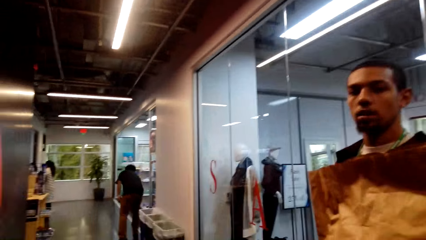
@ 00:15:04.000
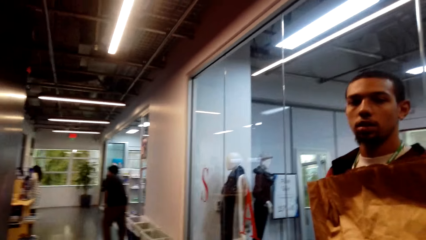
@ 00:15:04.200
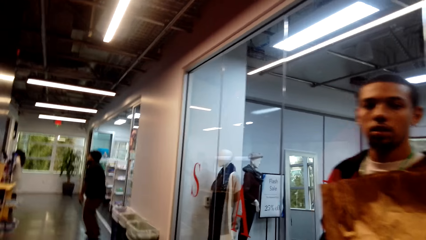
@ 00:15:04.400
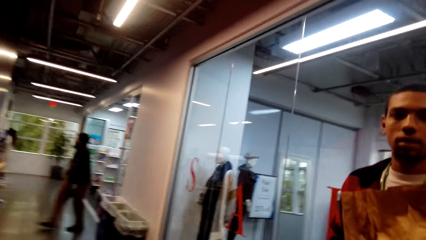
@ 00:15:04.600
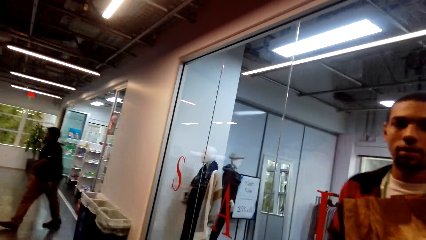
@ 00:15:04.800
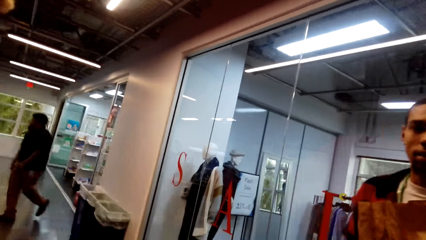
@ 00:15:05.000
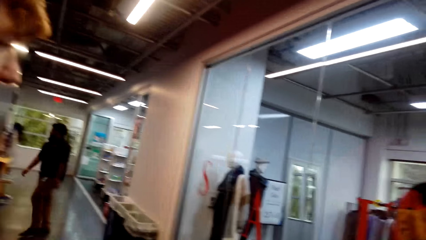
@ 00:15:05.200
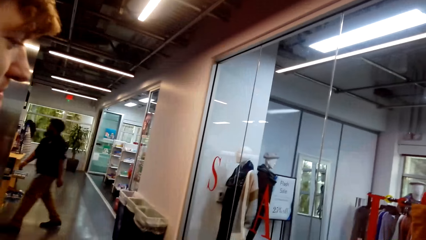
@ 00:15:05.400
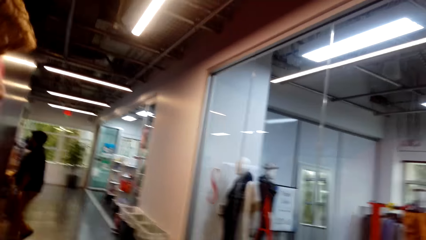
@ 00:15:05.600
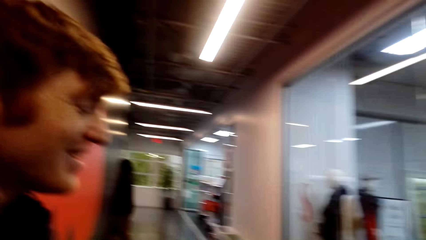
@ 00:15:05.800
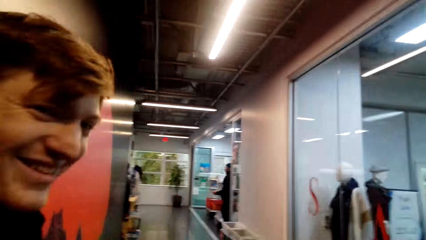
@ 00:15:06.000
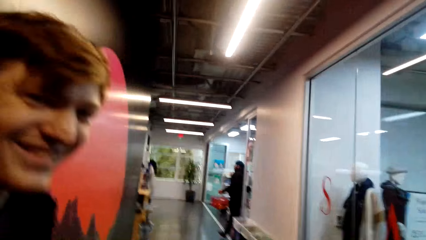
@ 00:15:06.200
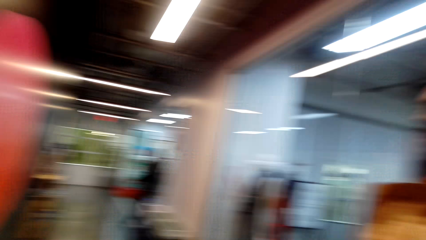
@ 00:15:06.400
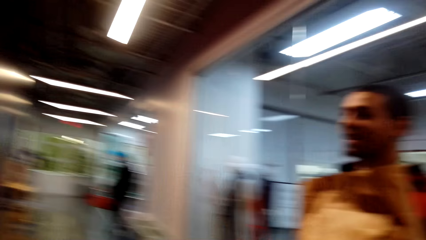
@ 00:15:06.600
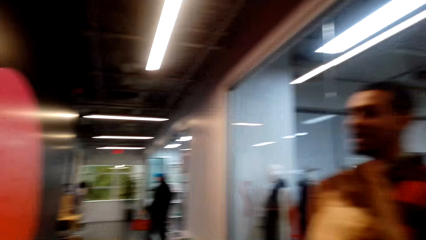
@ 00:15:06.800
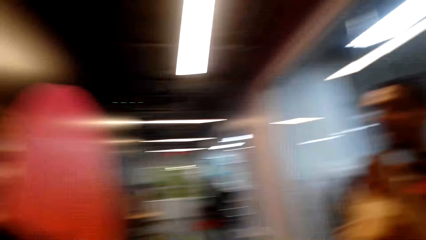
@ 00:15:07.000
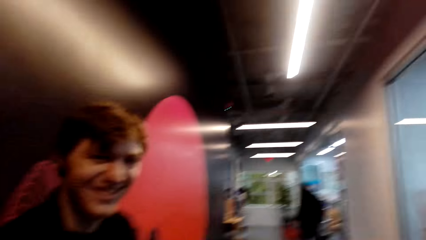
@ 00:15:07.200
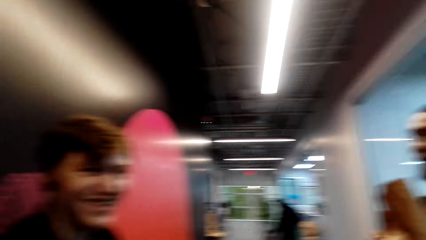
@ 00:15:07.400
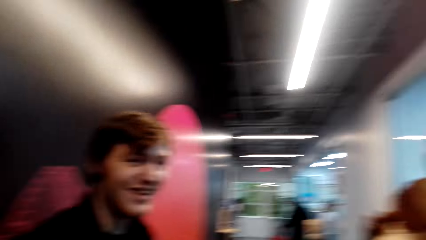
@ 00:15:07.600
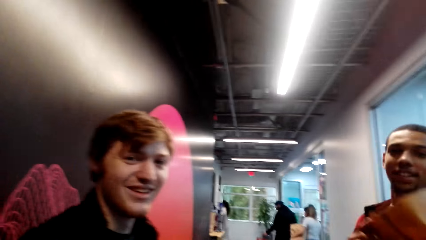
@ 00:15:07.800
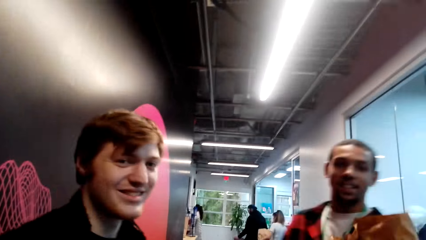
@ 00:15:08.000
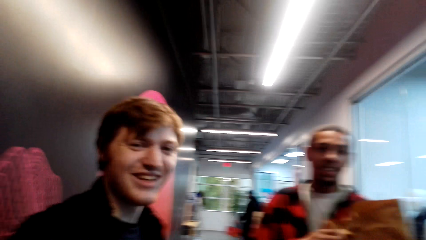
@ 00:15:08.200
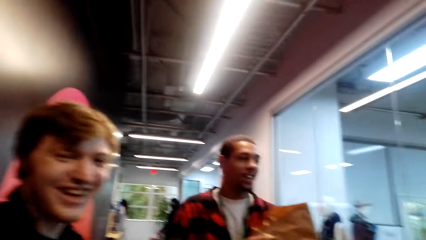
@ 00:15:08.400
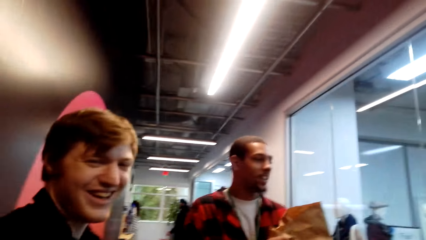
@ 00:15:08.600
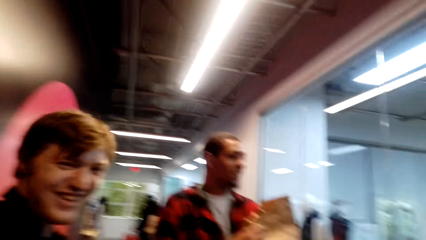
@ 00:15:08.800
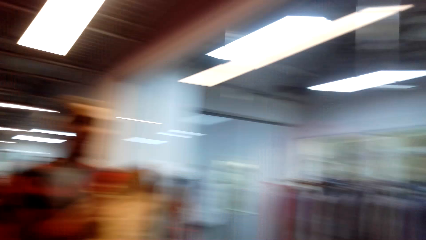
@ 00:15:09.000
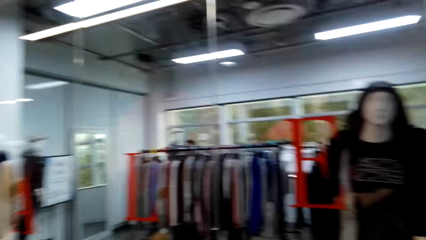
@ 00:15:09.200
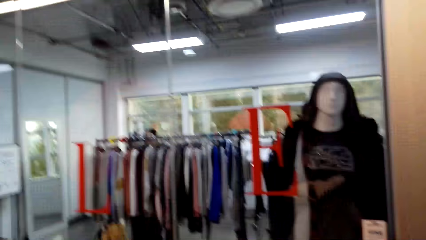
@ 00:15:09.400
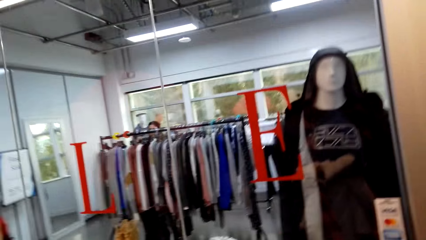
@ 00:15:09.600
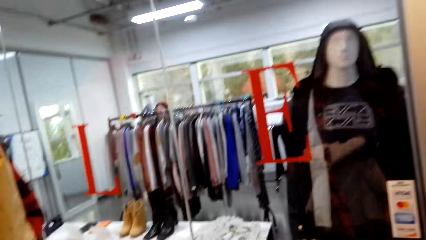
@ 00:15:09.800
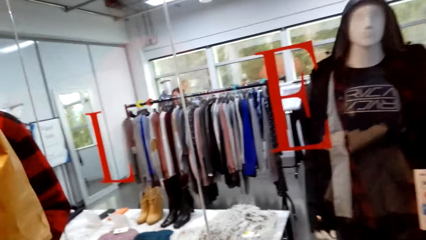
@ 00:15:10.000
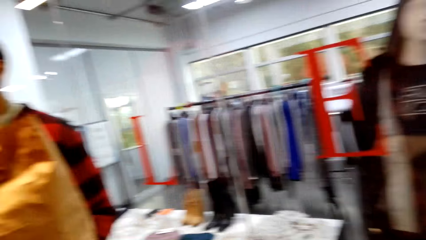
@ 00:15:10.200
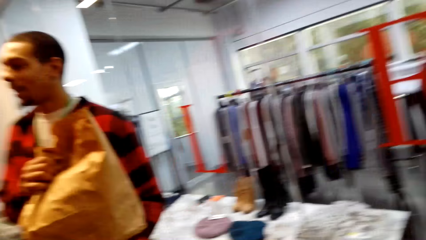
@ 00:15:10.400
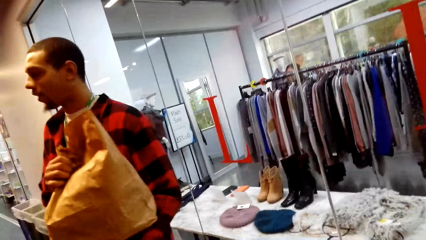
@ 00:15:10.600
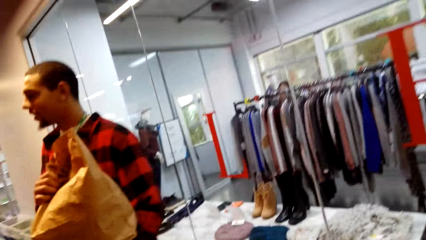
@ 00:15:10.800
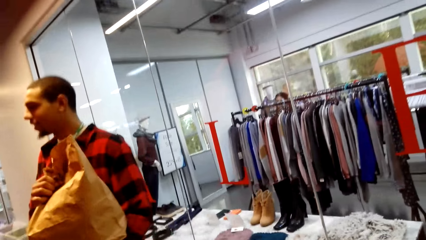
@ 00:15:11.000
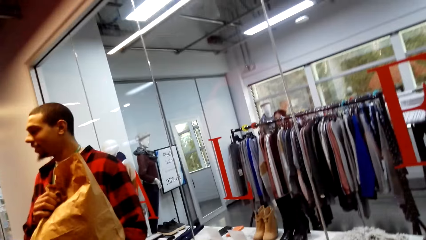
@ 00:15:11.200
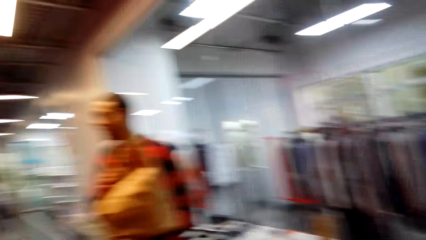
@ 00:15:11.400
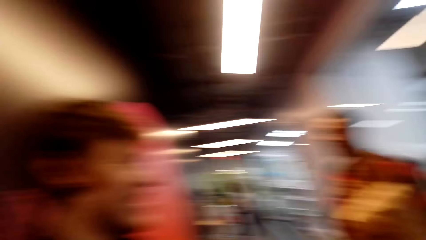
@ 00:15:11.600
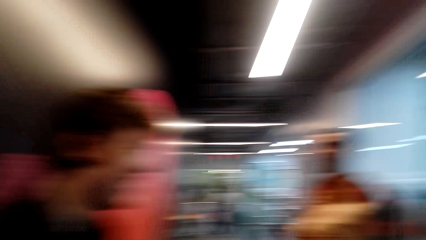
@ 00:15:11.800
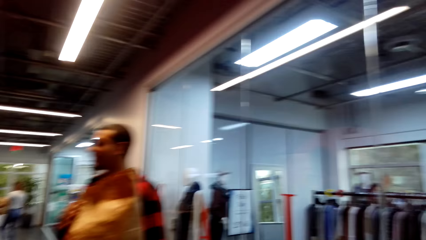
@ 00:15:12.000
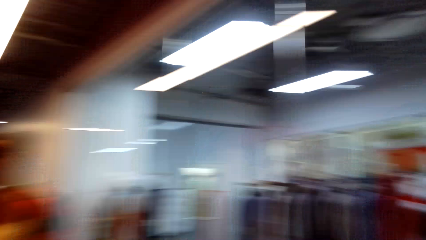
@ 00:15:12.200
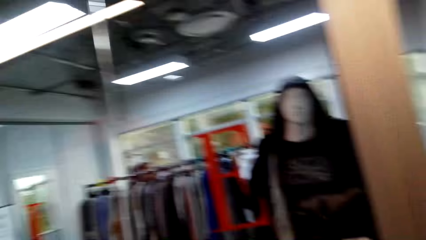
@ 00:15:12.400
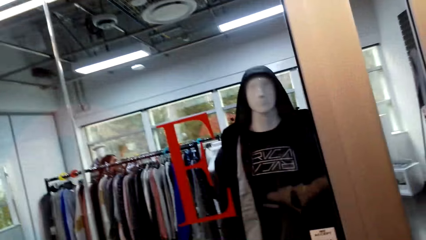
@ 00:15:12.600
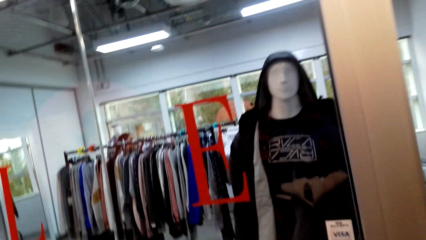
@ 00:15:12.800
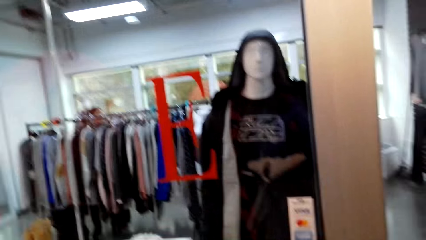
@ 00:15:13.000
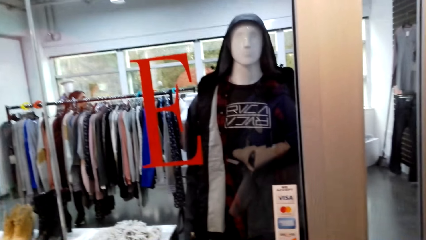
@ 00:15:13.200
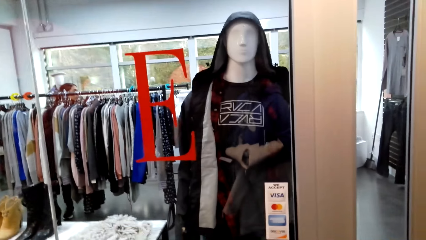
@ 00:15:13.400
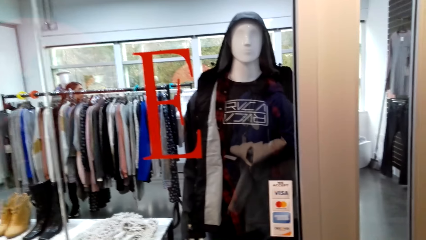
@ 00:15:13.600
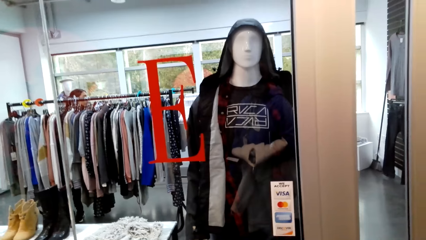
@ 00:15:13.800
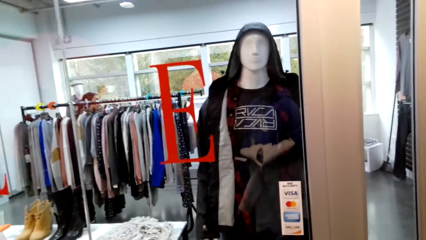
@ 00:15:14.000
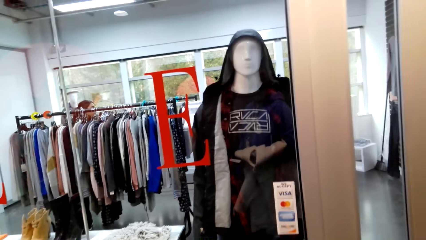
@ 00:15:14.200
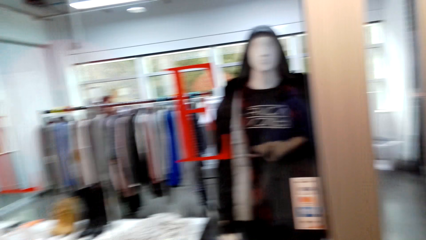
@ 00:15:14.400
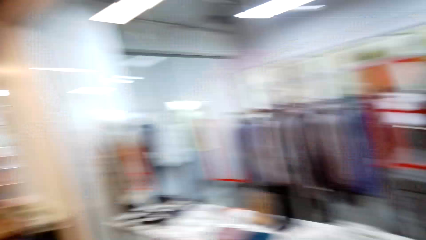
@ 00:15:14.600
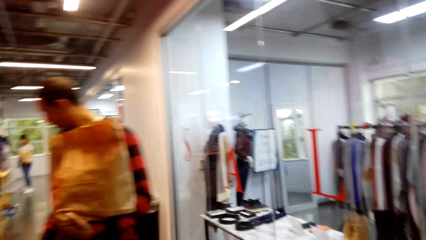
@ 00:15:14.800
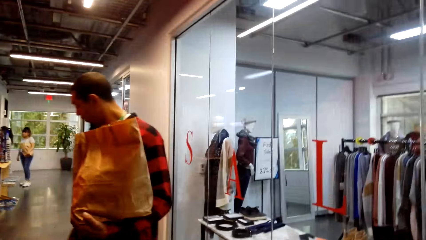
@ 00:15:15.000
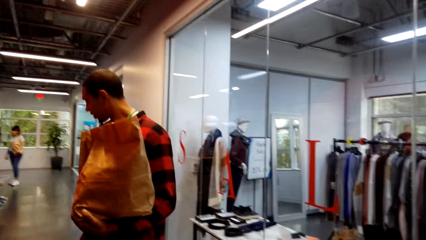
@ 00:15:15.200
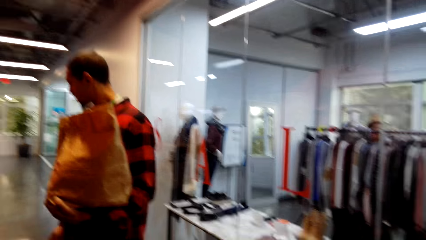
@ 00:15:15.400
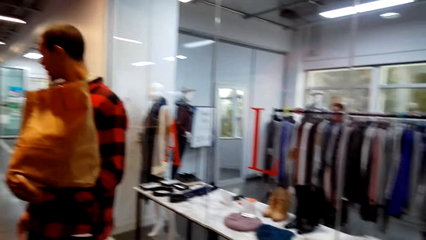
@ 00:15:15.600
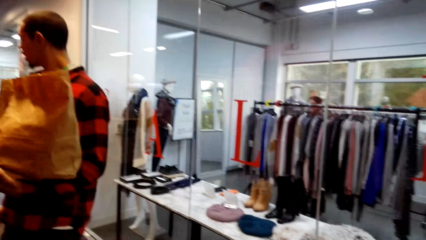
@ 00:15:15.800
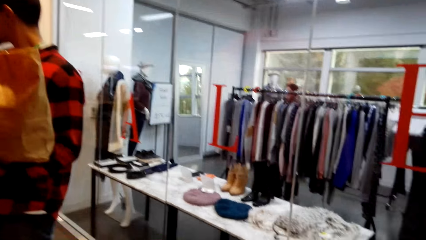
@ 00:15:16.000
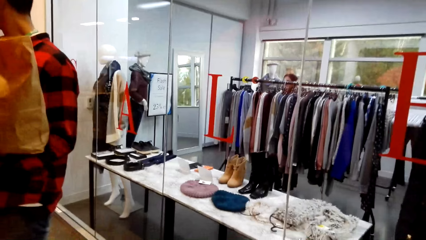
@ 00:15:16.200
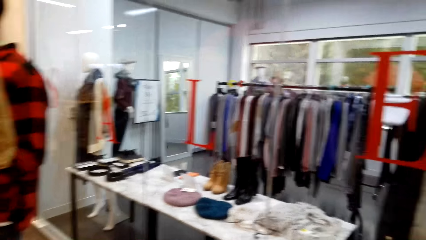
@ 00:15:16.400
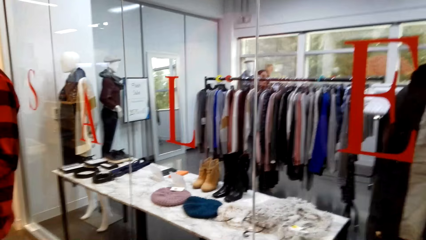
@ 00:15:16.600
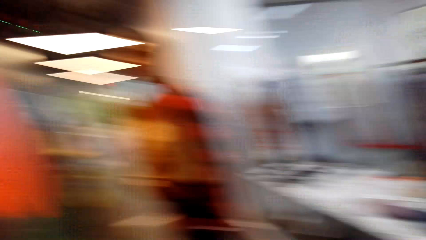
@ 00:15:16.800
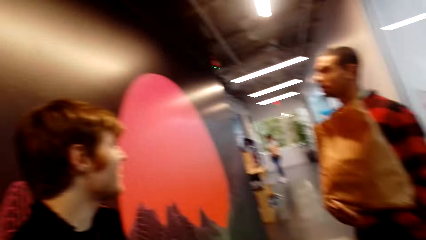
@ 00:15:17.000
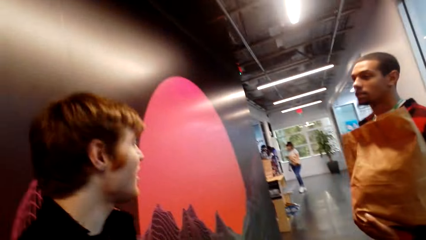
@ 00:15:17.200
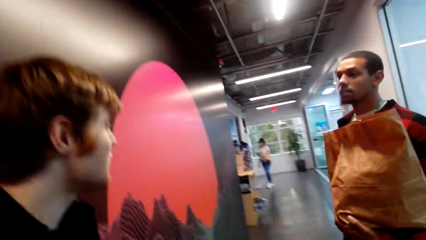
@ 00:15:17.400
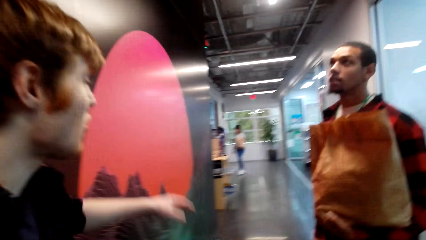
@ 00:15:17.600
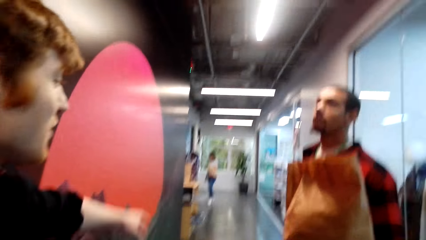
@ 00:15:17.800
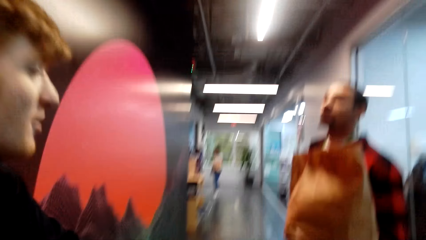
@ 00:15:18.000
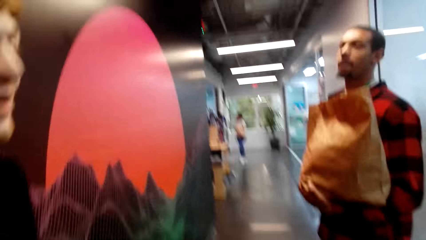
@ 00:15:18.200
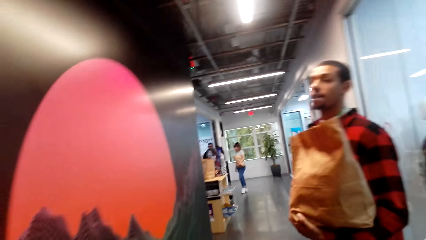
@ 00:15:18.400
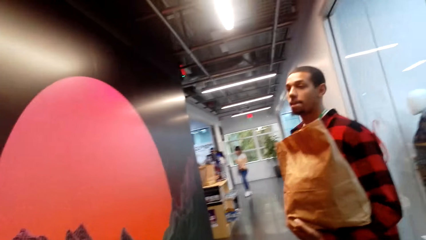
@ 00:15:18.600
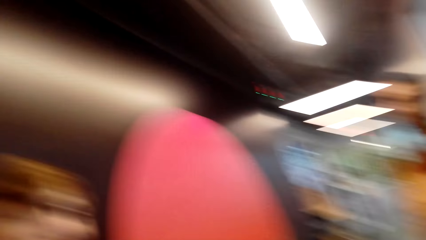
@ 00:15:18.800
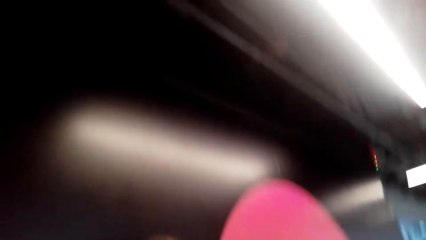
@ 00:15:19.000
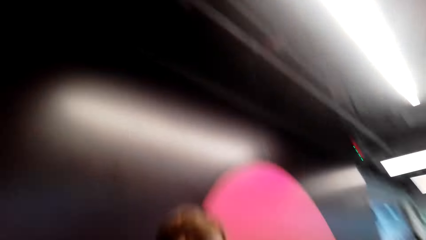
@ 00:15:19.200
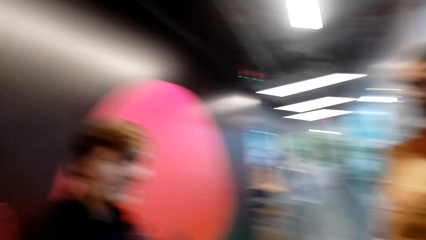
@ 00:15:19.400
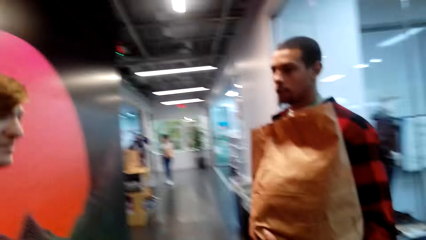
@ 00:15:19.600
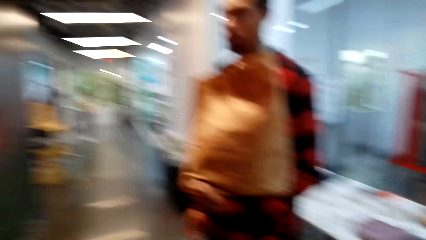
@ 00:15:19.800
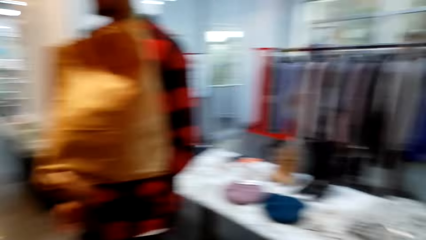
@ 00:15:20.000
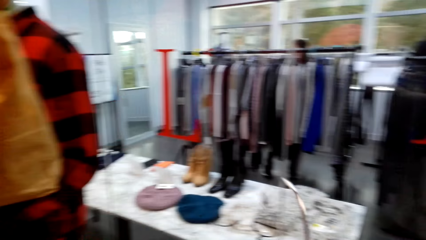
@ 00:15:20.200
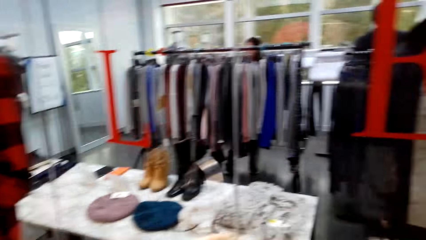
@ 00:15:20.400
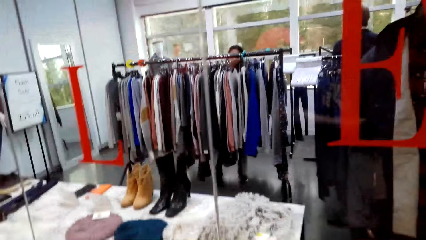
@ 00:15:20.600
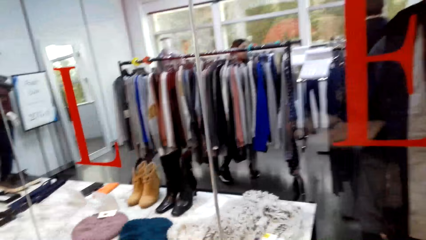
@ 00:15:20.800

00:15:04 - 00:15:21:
The camera wearer converses with a man and another man.
